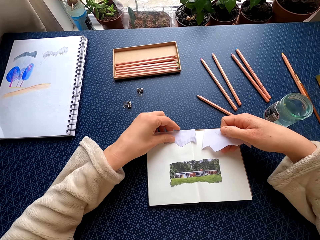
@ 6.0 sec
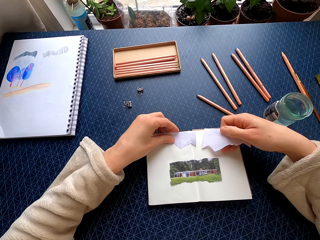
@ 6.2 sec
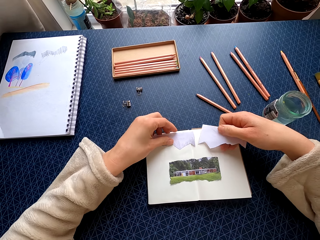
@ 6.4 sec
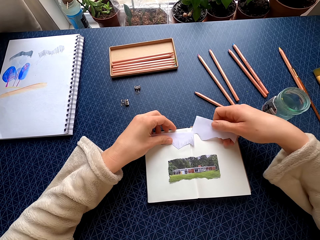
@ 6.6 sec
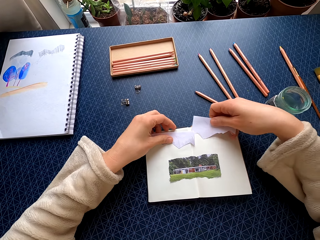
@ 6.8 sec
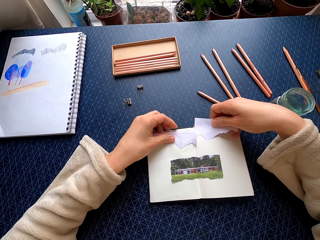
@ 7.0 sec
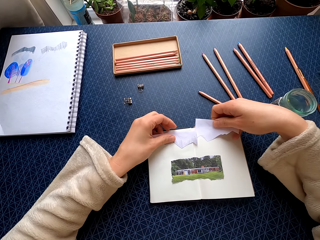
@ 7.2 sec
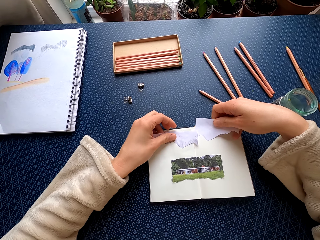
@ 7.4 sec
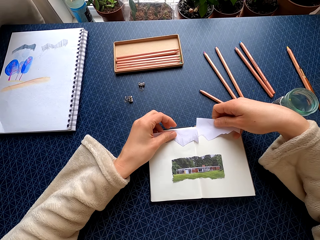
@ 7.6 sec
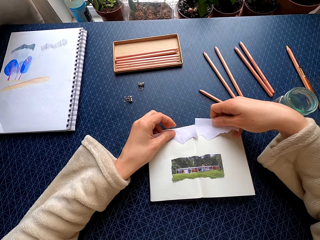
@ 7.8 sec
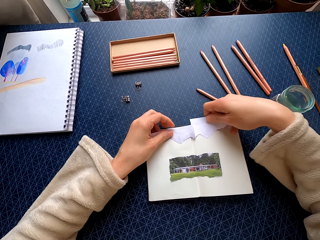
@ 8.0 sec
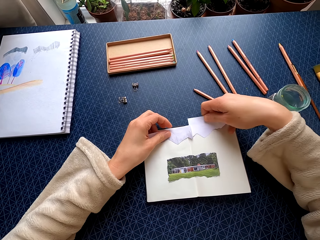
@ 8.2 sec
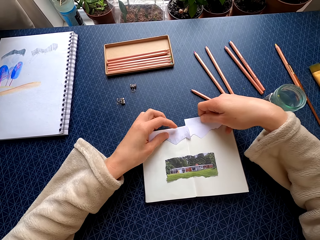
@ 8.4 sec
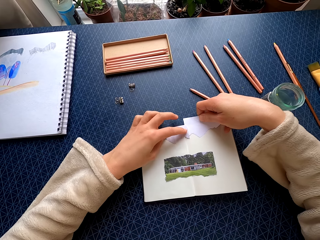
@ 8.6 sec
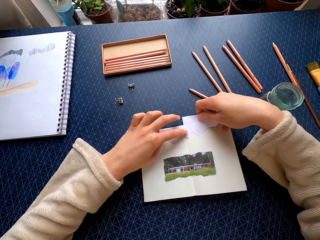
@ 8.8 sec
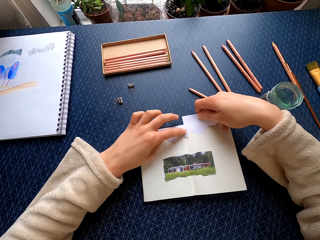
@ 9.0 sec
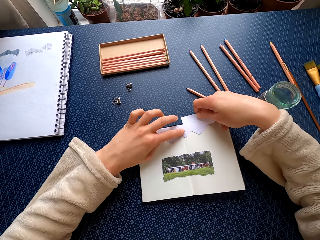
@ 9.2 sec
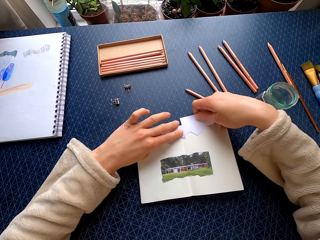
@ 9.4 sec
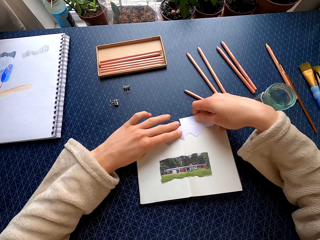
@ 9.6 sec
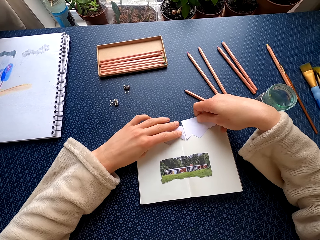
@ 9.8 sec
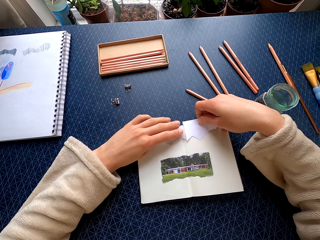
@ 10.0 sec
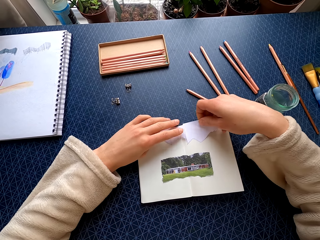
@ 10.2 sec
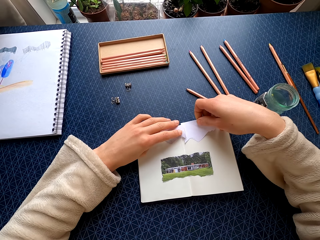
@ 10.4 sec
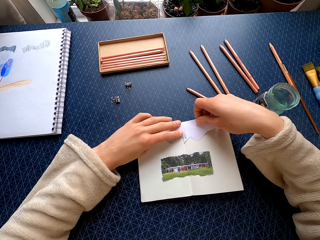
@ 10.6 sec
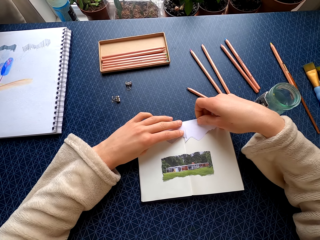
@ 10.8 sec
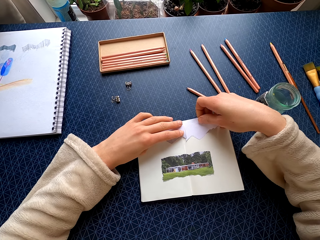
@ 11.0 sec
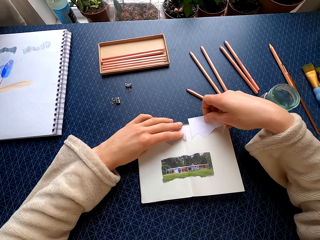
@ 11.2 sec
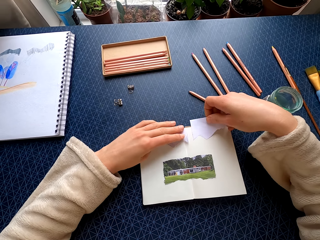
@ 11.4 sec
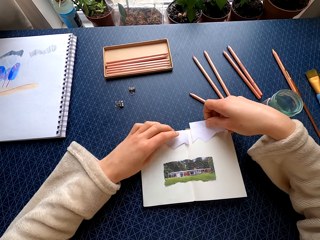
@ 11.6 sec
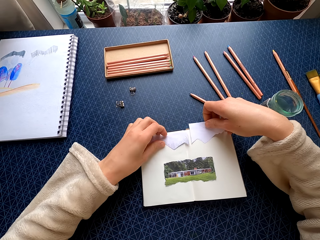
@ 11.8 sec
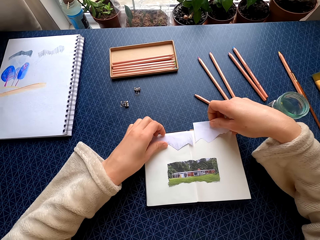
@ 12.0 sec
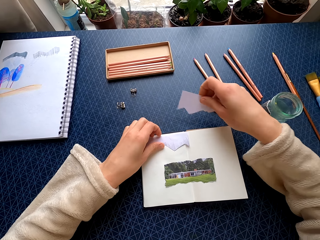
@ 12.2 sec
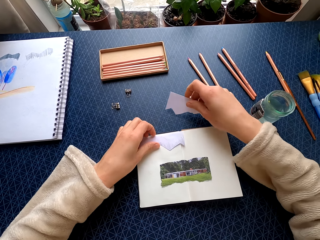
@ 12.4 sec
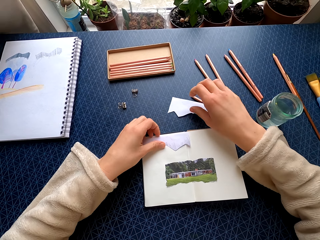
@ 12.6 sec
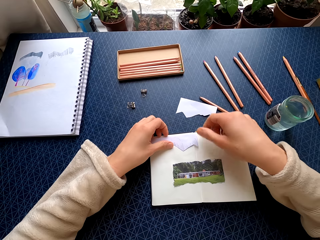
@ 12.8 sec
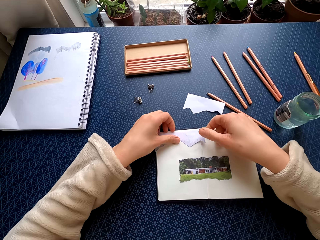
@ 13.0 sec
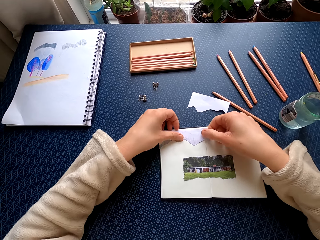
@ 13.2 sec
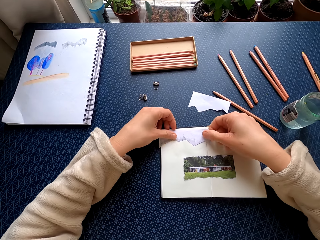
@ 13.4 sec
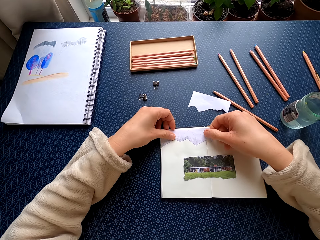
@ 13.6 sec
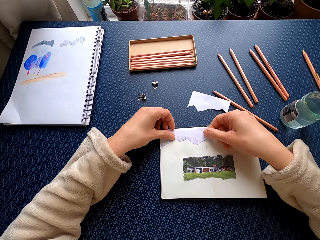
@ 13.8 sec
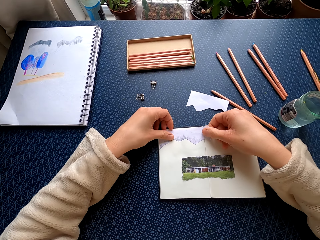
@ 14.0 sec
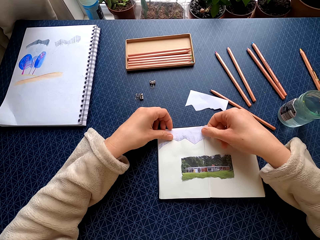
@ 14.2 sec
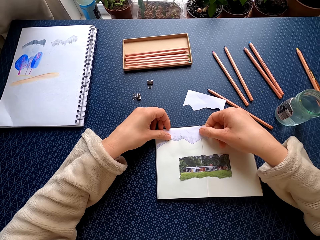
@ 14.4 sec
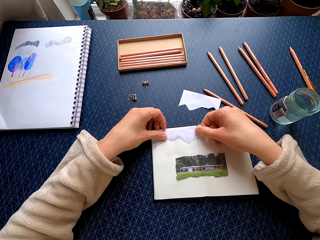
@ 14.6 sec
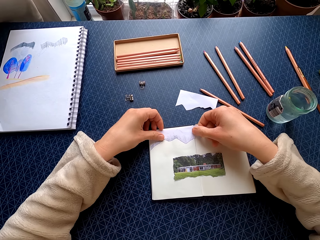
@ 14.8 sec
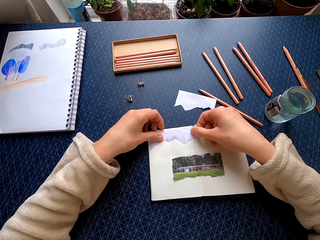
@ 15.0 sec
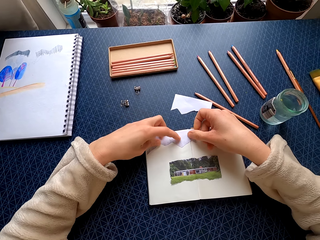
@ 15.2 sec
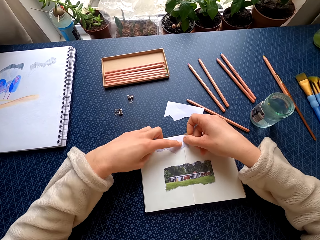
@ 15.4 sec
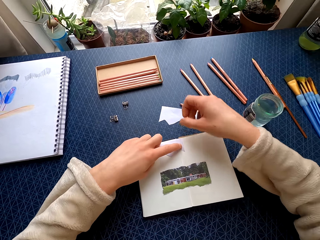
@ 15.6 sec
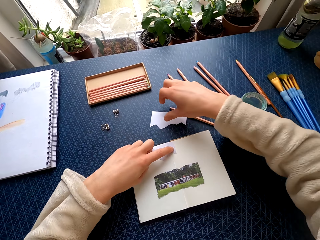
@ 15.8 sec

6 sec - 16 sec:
The camera wearer moves the piece of paper with her left hand. She places the piece of paper on the book. She places the piece of paper on the table. She fits the piece of paper on the book.

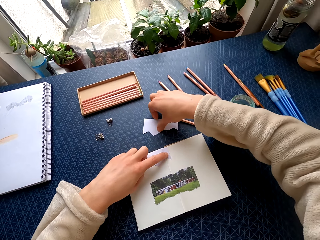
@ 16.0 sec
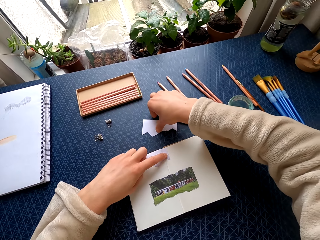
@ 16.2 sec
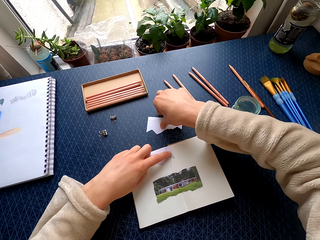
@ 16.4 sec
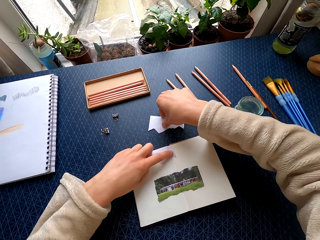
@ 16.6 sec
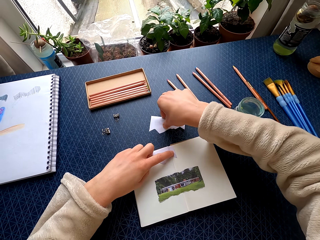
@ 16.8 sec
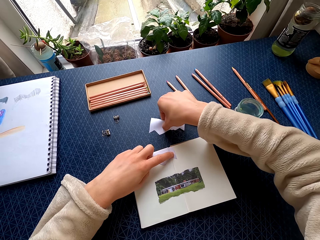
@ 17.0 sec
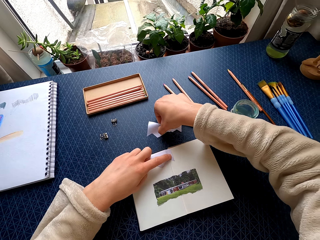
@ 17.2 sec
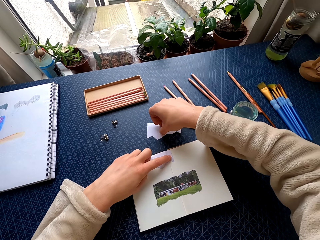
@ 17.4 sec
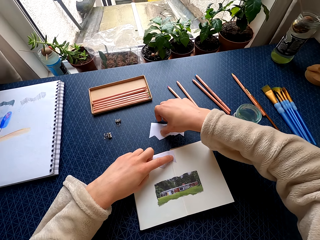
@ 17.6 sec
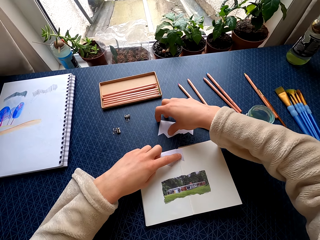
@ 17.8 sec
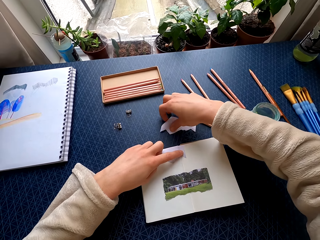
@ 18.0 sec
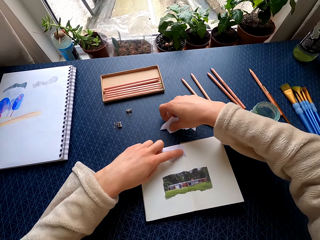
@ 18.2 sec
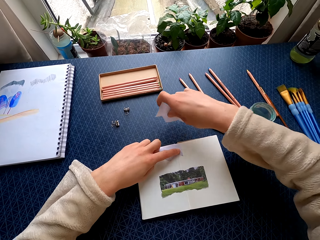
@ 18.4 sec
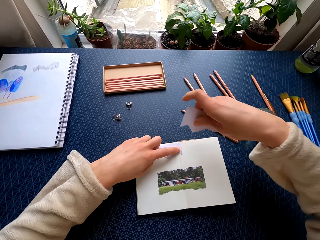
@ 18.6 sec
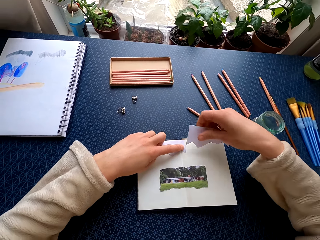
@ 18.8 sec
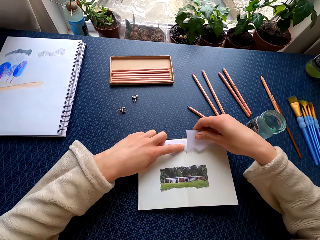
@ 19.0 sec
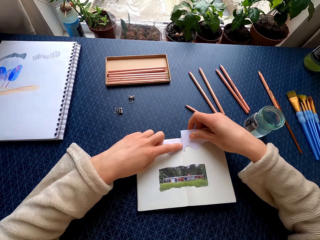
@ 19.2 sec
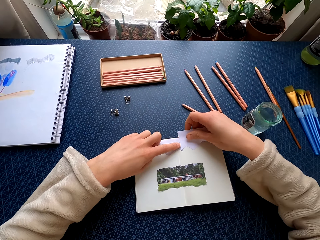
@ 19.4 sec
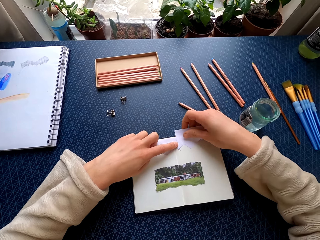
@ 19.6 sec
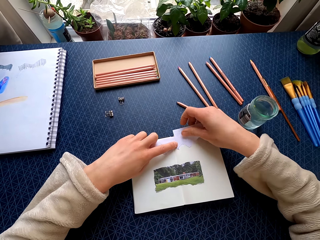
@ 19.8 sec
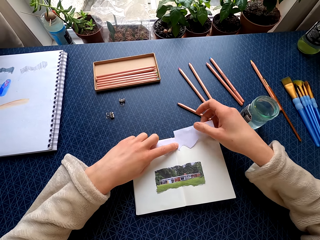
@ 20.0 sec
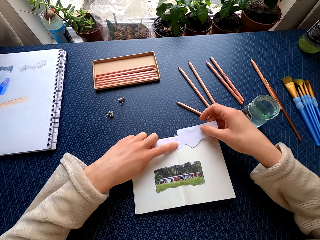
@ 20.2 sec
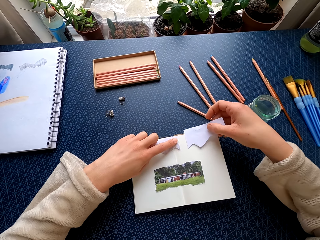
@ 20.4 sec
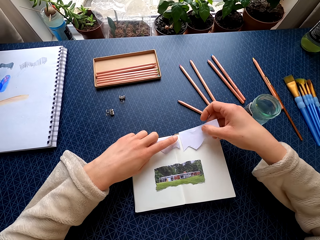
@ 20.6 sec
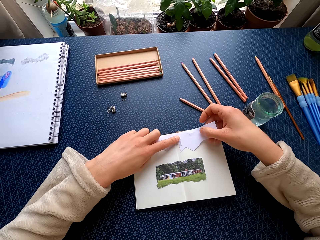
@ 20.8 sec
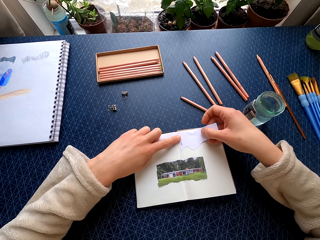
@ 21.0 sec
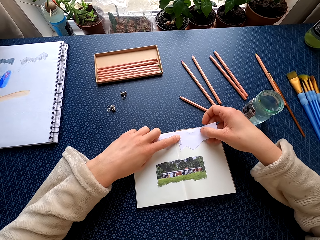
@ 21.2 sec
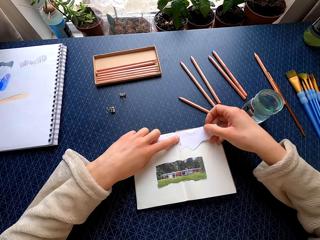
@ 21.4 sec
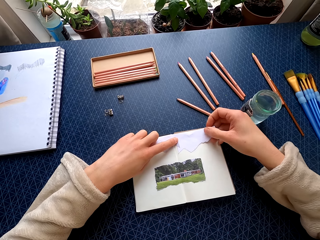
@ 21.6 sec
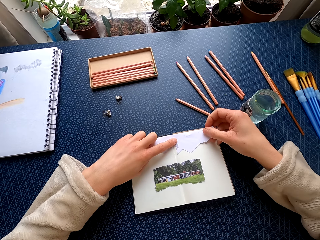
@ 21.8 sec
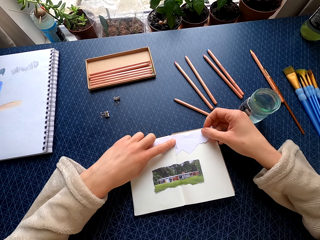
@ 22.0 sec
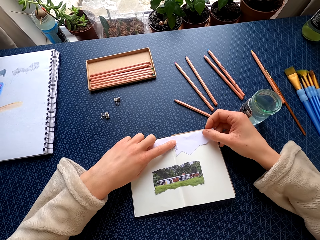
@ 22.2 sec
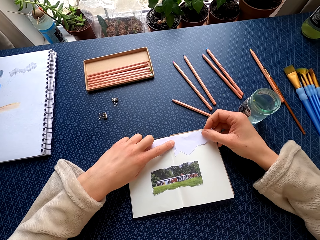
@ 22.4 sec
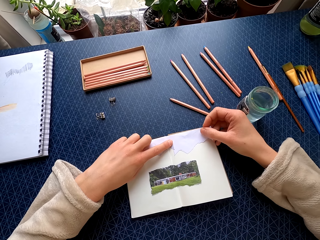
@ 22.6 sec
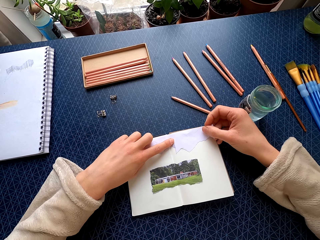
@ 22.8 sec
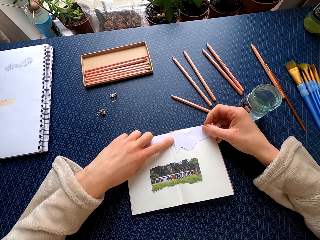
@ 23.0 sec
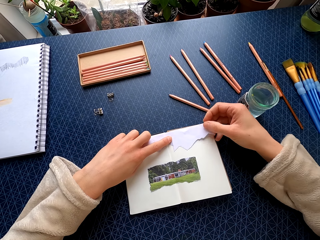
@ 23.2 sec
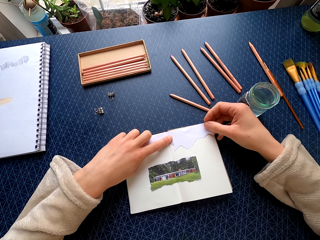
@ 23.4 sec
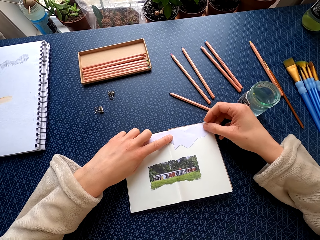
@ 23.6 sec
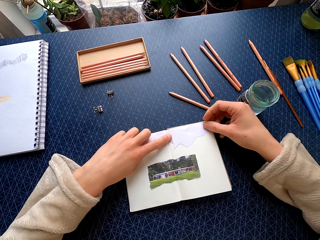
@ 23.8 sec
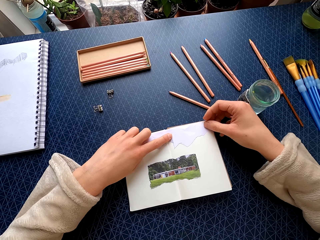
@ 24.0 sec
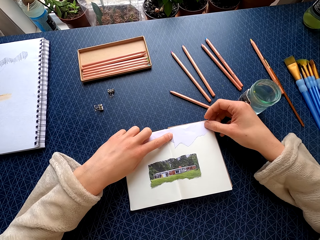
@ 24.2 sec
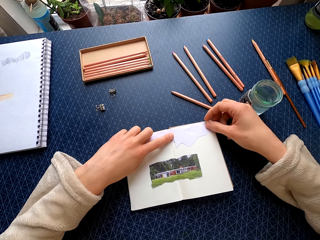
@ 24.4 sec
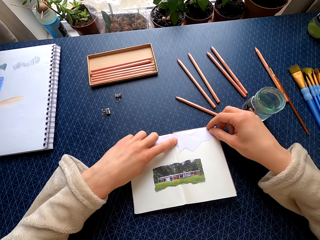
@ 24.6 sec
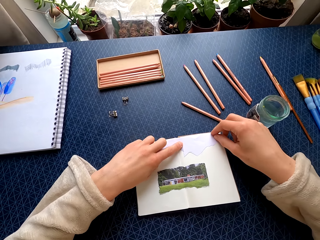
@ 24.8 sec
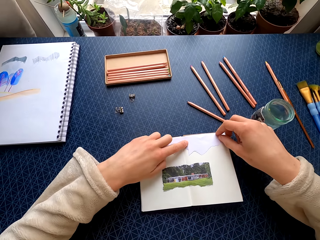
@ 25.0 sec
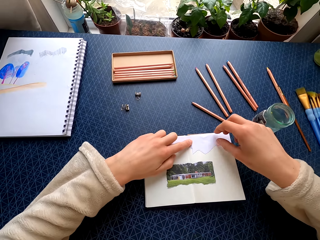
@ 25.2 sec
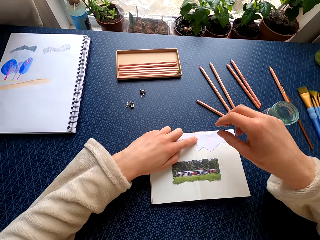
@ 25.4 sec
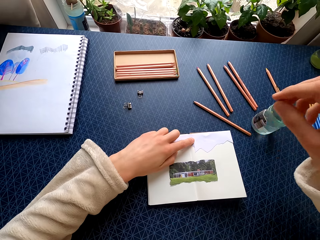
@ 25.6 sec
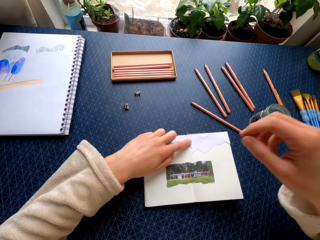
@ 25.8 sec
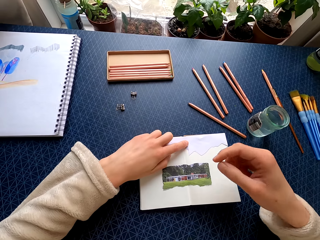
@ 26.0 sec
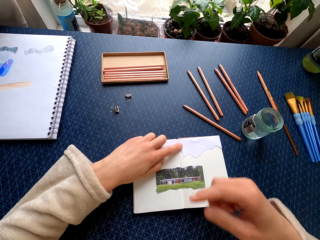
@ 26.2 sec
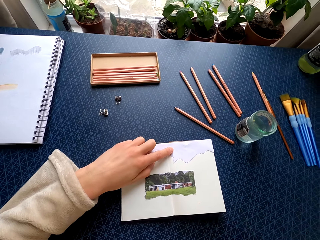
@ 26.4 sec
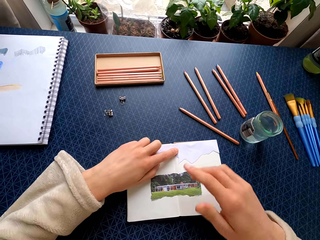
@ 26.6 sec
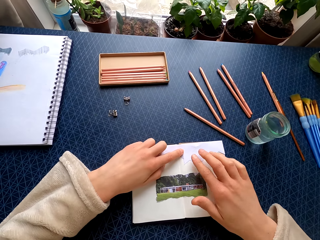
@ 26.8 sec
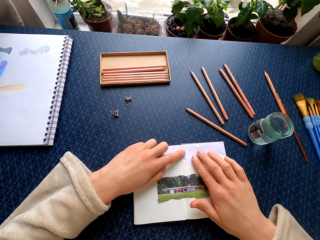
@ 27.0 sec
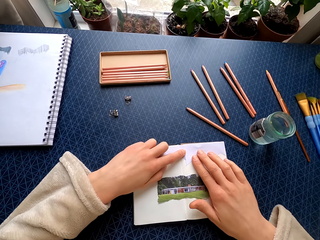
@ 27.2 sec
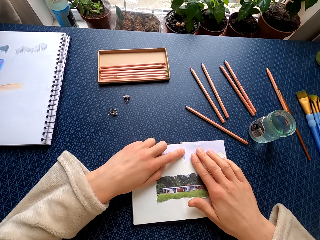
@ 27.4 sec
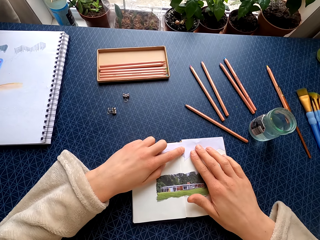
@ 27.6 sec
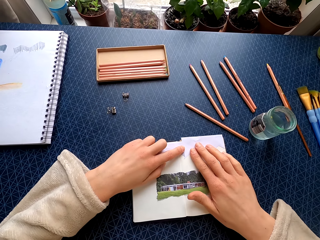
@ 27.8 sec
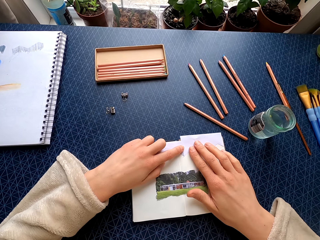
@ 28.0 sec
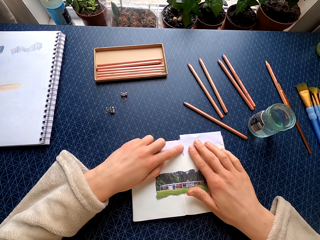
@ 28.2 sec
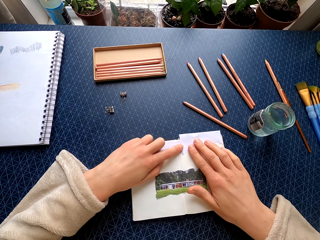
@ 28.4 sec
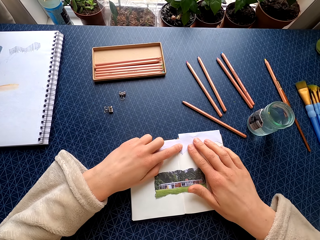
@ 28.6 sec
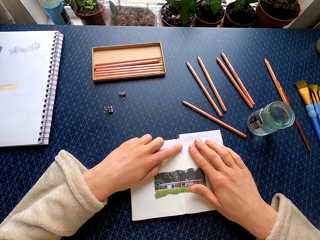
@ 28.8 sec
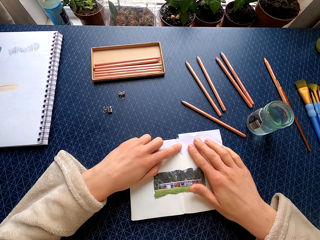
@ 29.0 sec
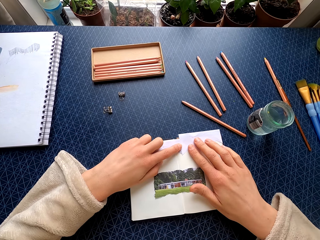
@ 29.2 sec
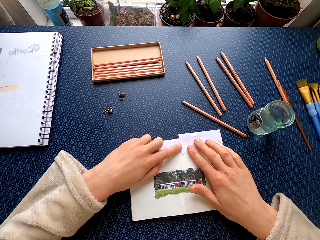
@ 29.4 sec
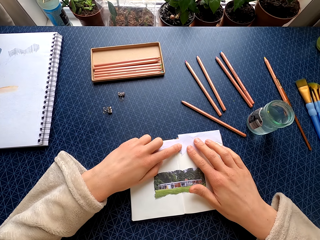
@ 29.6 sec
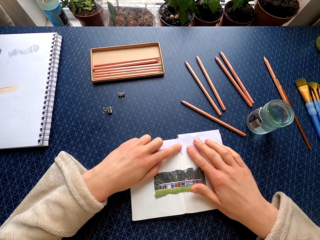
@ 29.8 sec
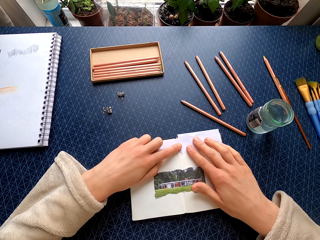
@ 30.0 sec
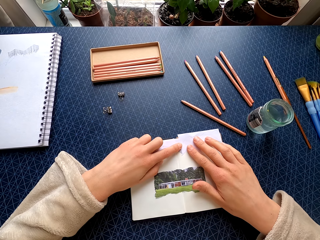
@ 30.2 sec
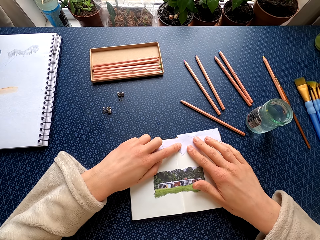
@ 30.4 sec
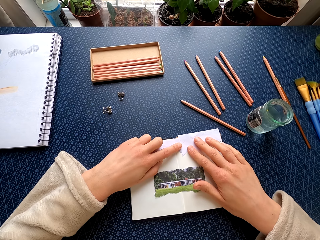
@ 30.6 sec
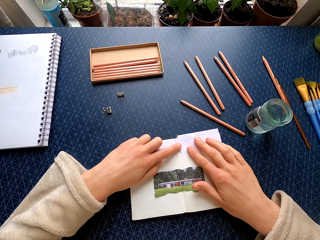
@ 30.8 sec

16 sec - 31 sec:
The camera wearer picks up a piece of paper on the table. She attaches the paper on another paper. She places the piece of paper on the book. She moves the piece of paper with her right hand.
